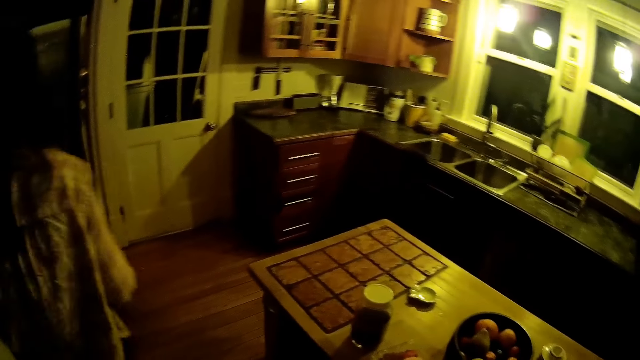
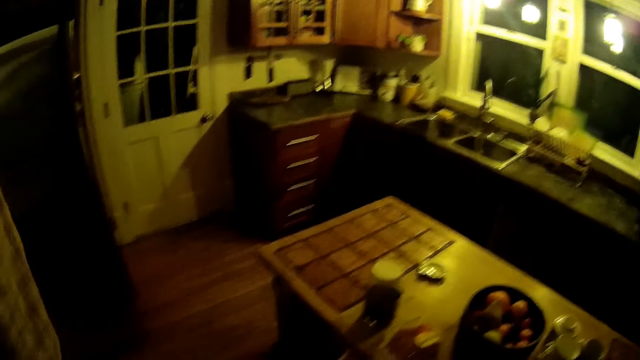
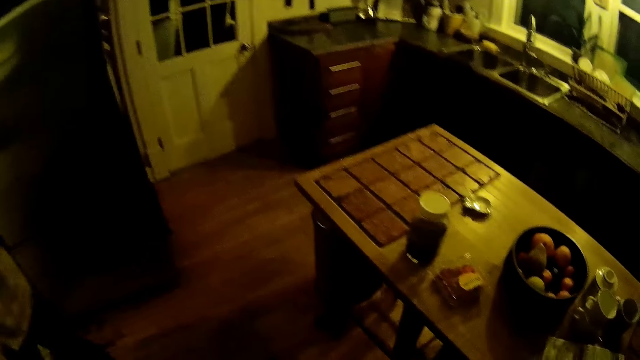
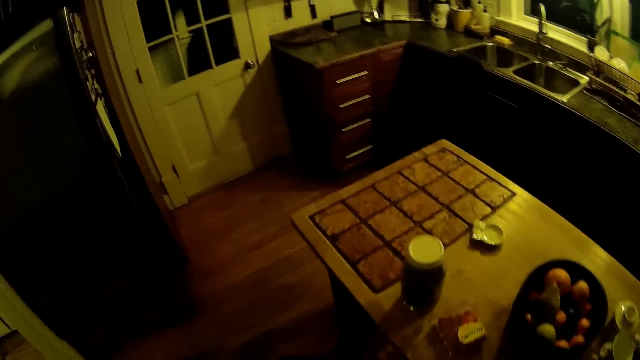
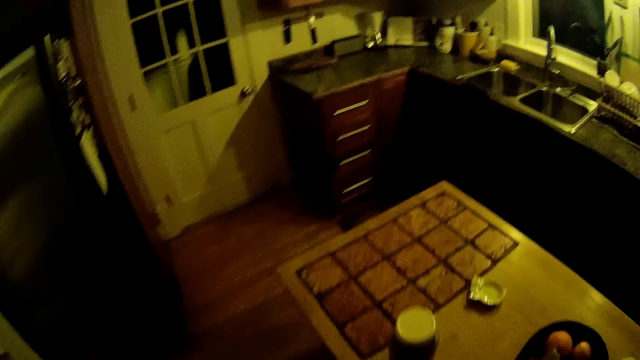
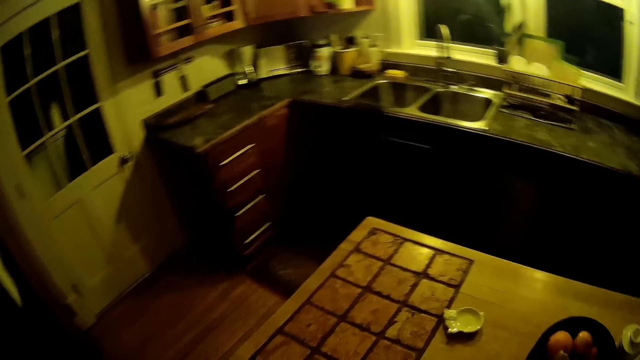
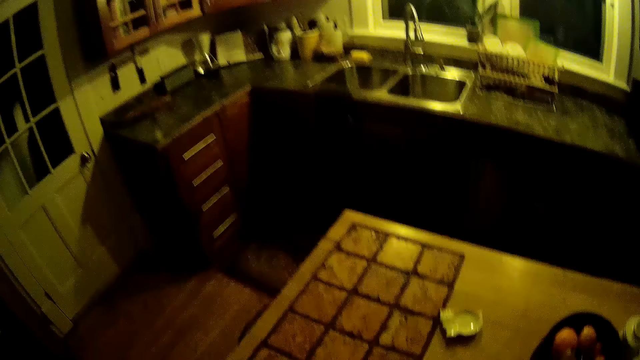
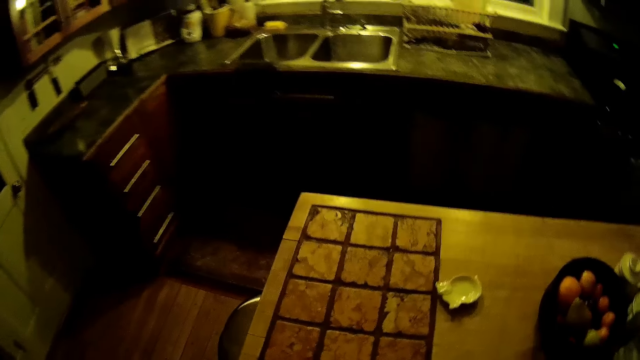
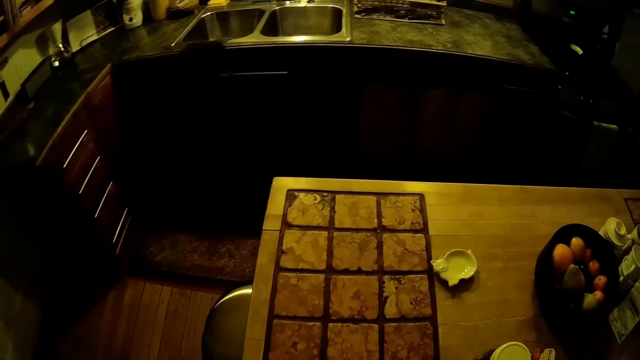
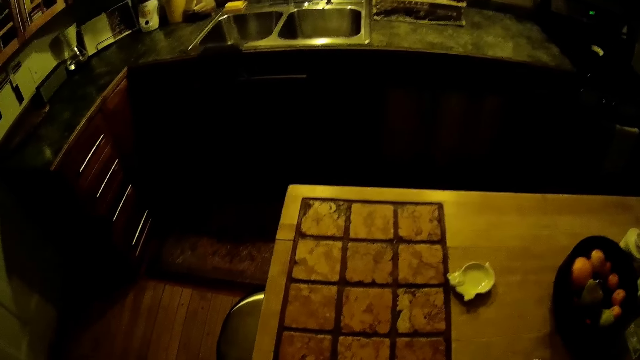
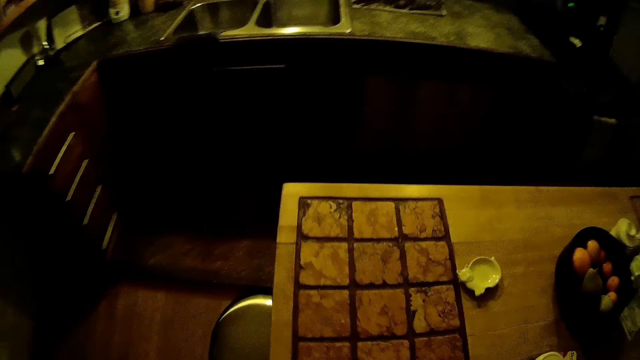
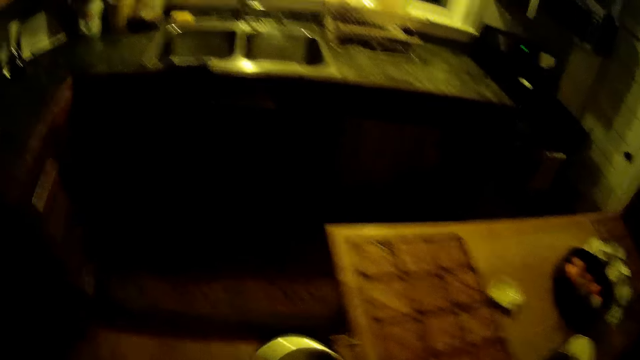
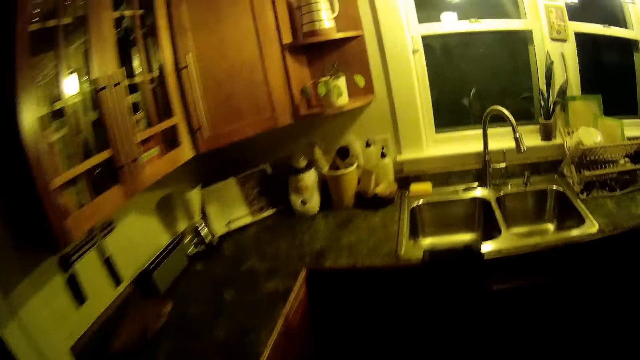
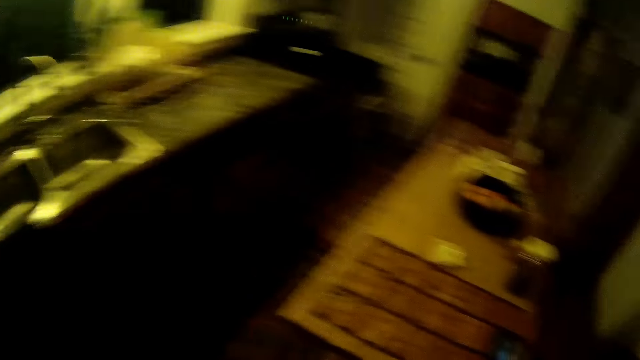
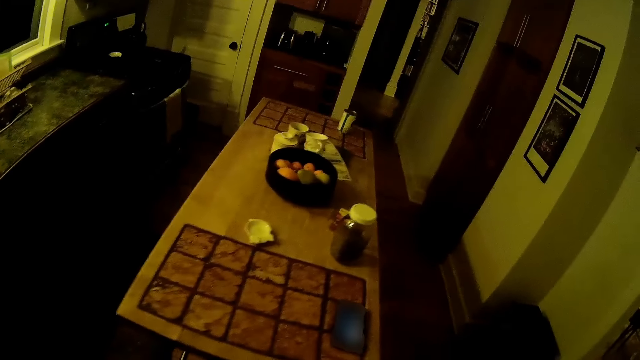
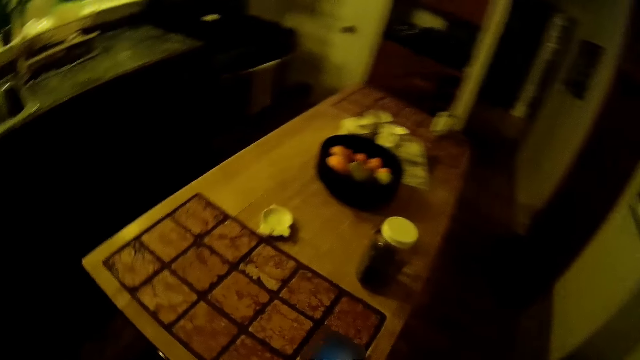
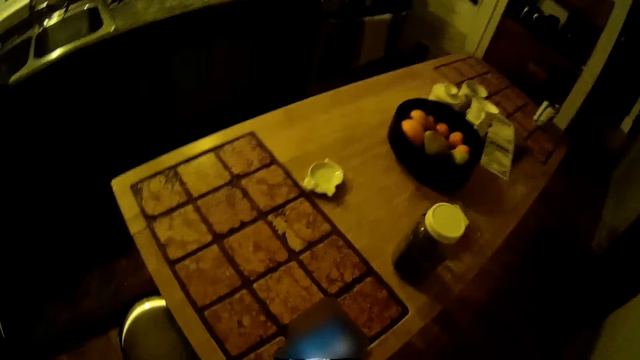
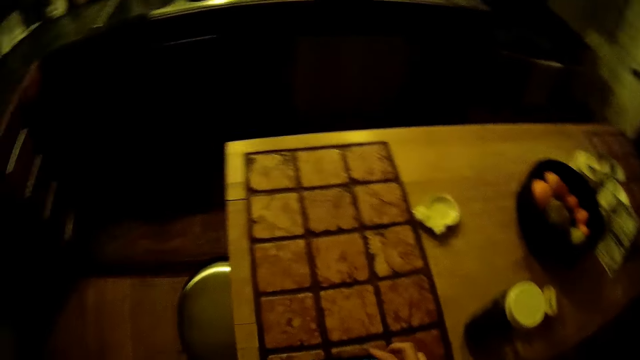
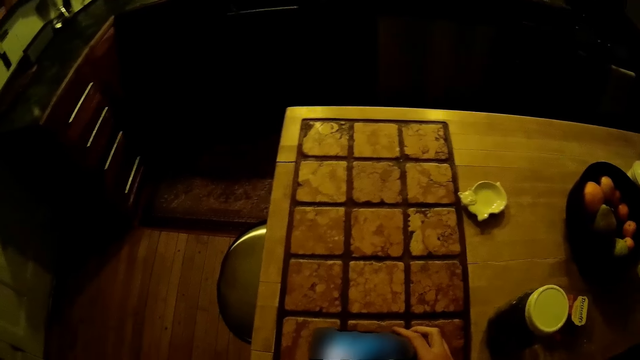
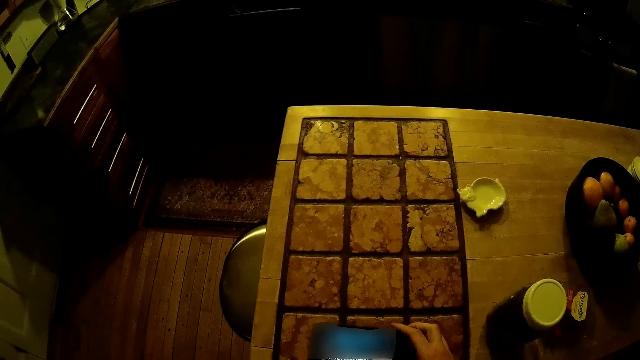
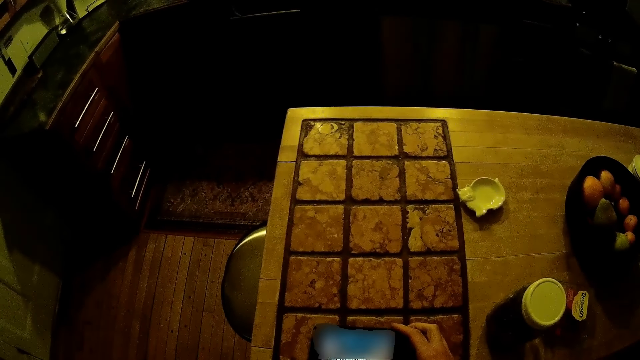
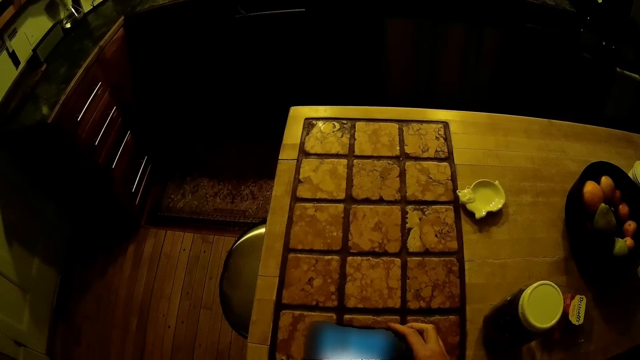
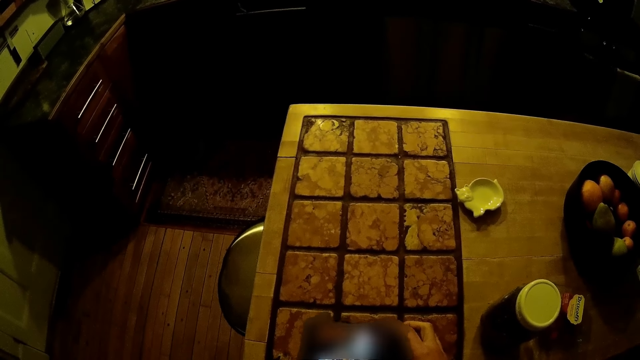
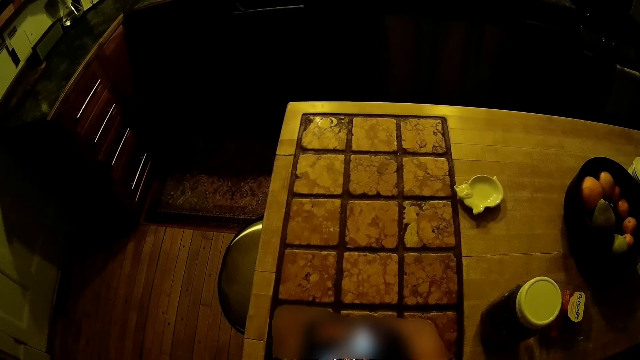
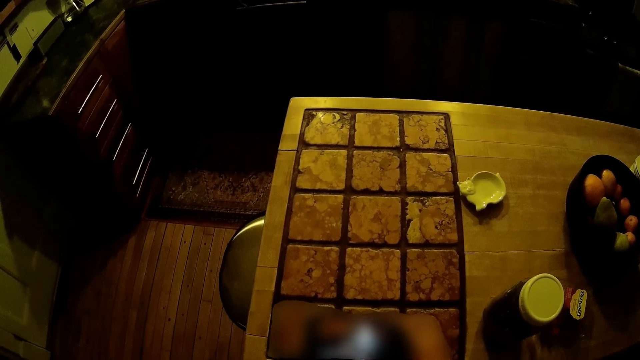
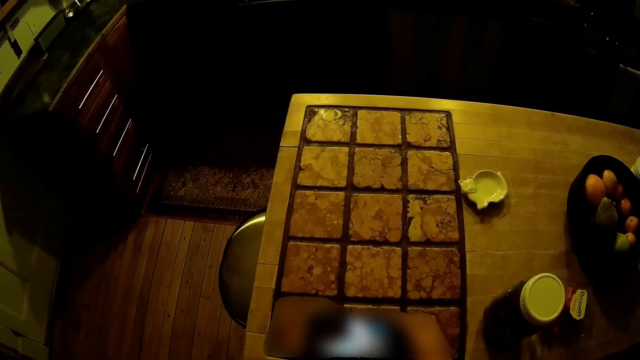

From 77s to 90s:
The camera wearer uses the phone. They hold the phone on the kitchen table with both hands.

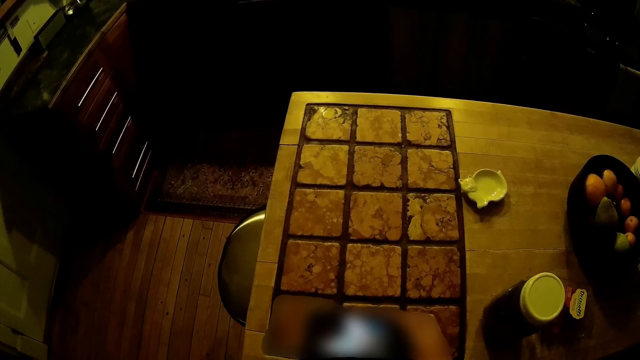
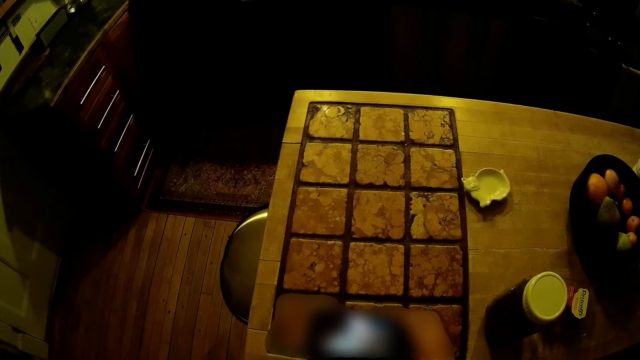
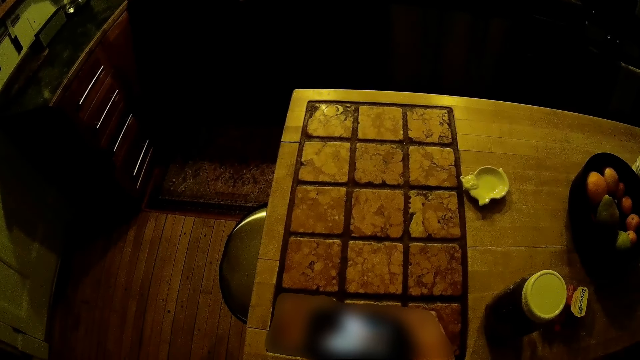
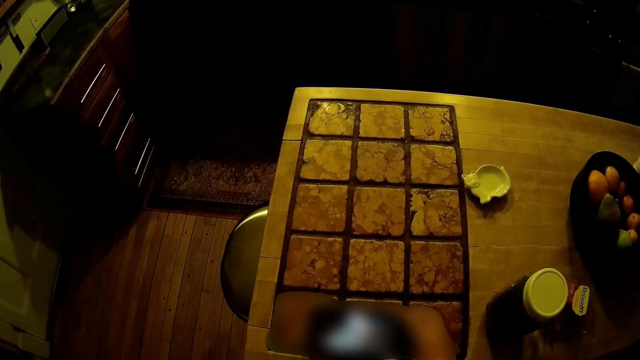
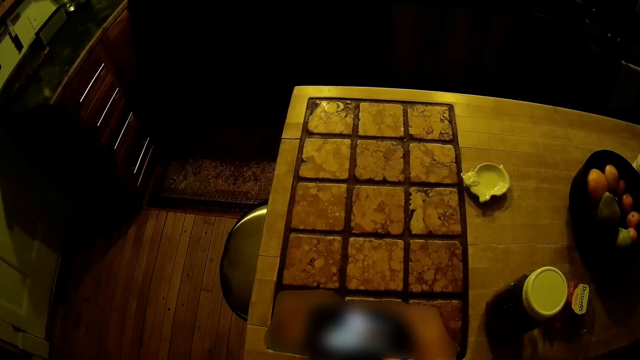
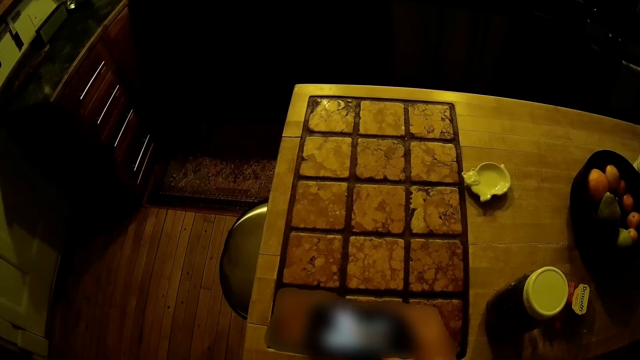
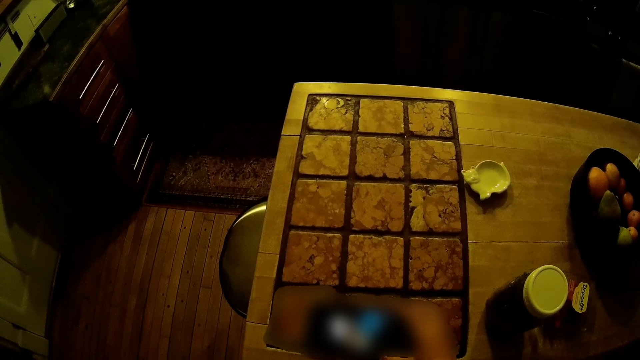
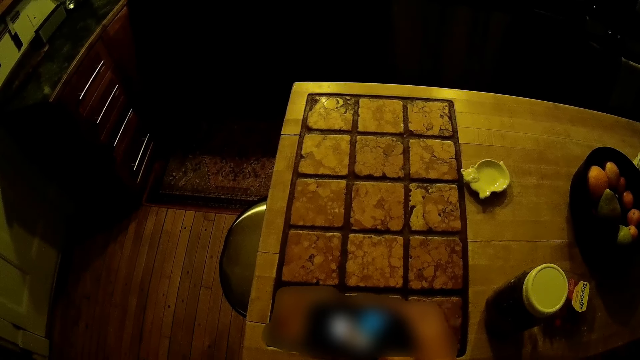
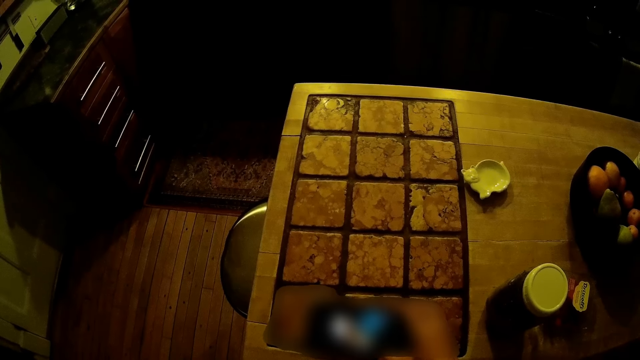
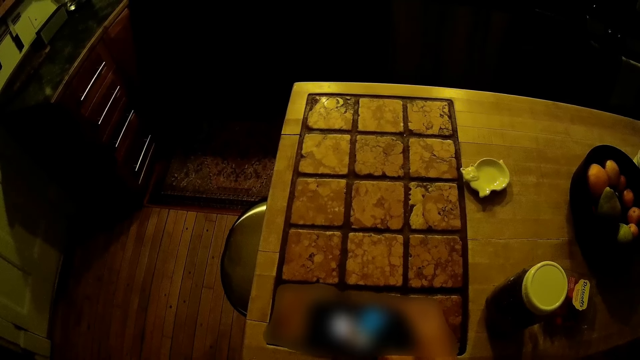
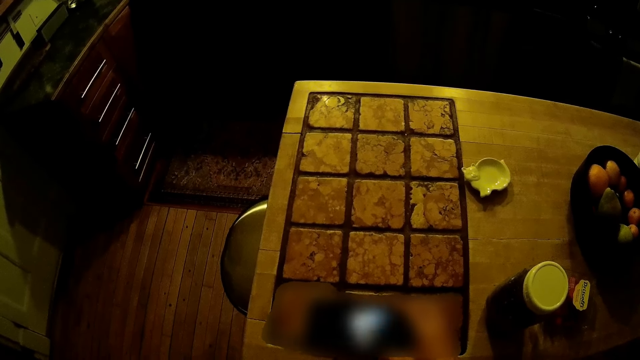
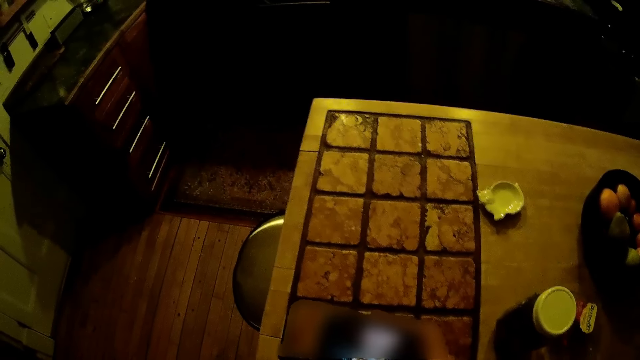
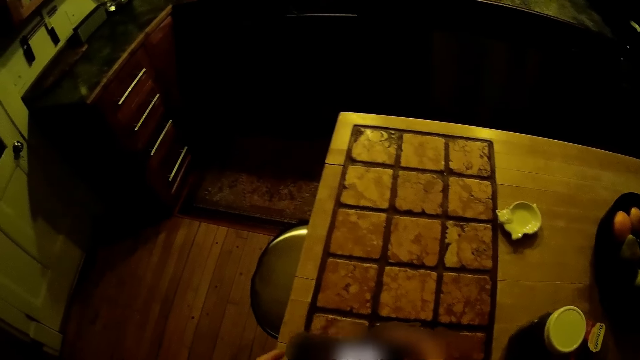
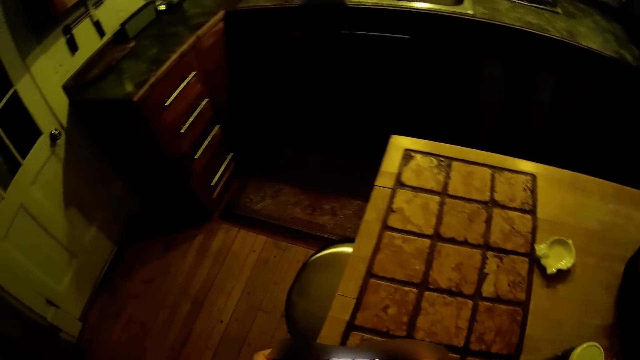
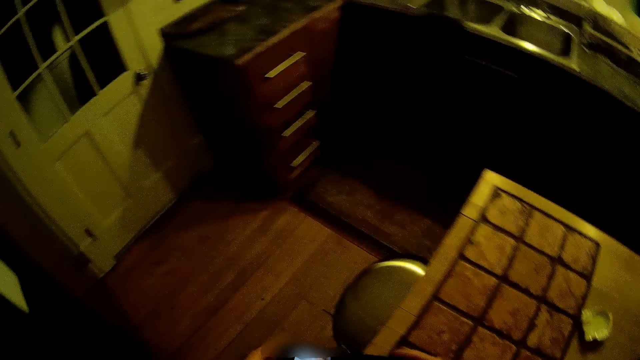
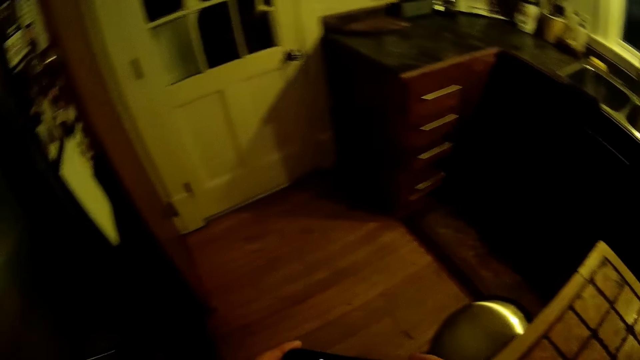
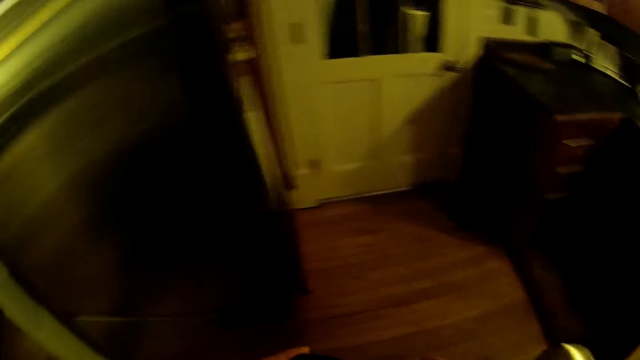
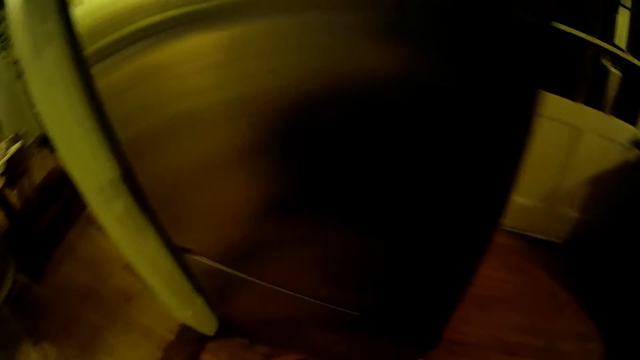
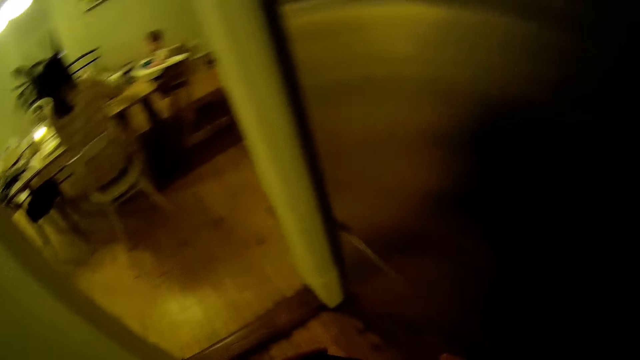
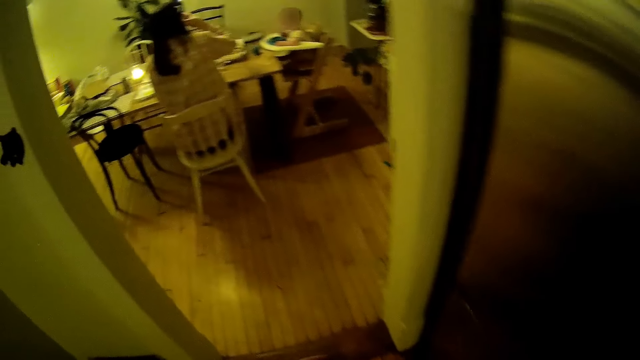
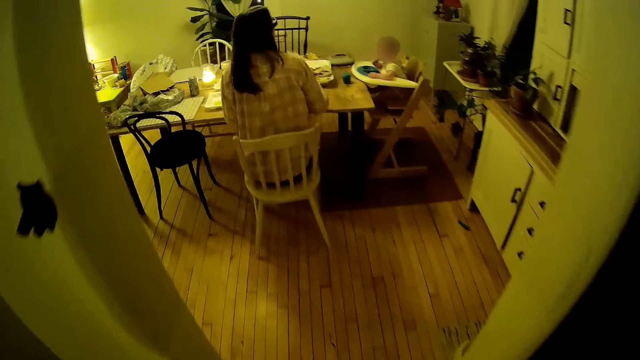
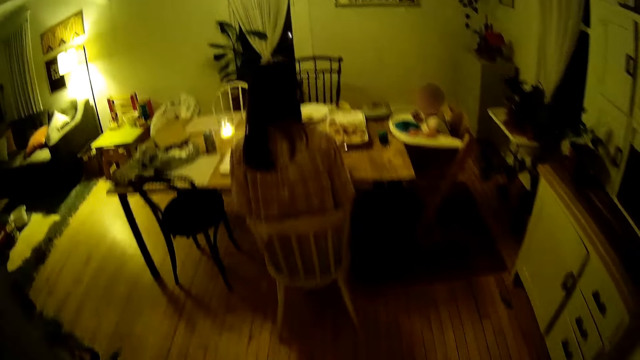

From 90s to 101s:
The camera wearer looks around. They walk in the house.
